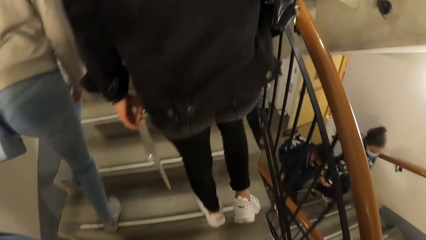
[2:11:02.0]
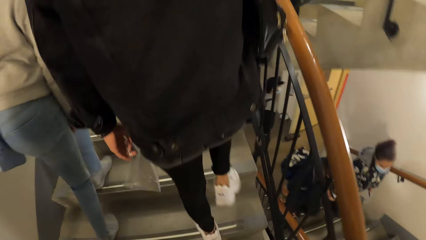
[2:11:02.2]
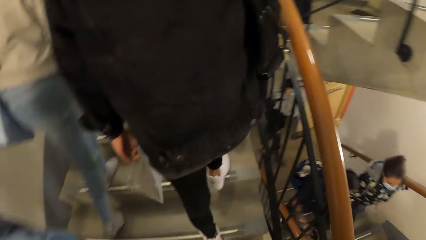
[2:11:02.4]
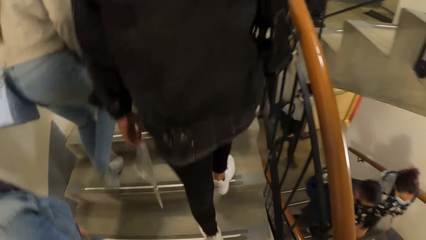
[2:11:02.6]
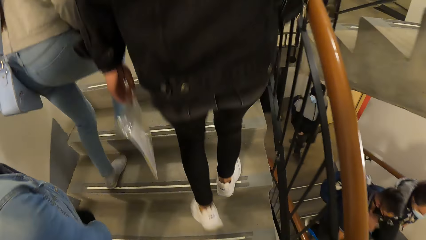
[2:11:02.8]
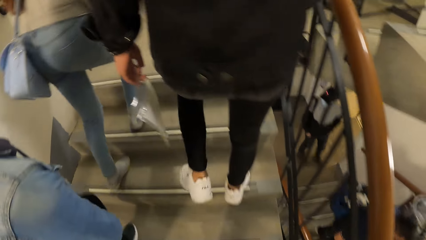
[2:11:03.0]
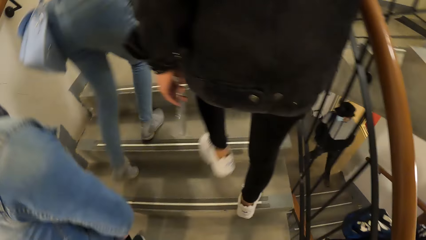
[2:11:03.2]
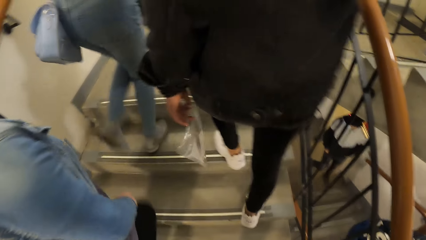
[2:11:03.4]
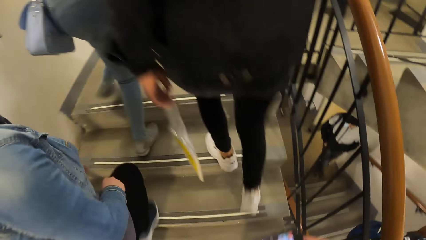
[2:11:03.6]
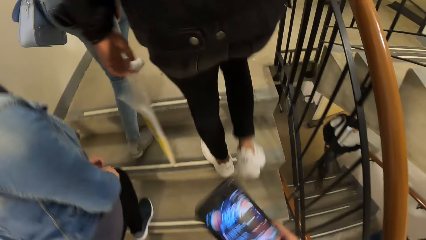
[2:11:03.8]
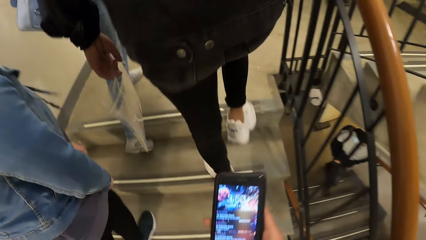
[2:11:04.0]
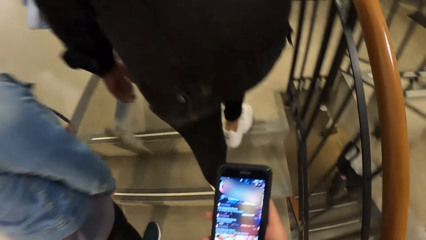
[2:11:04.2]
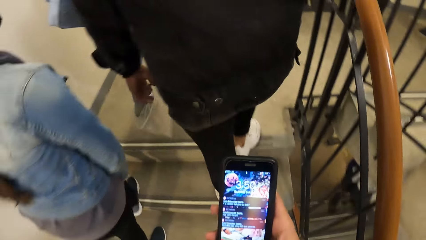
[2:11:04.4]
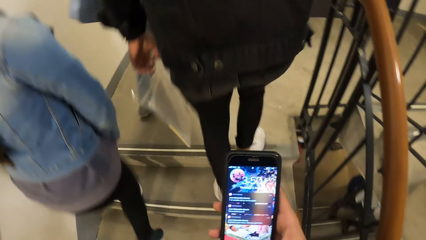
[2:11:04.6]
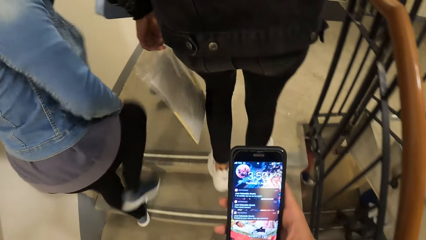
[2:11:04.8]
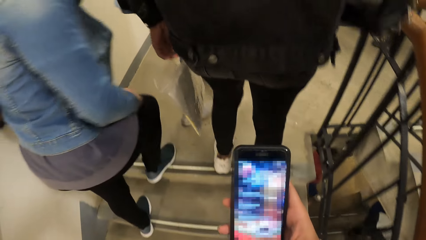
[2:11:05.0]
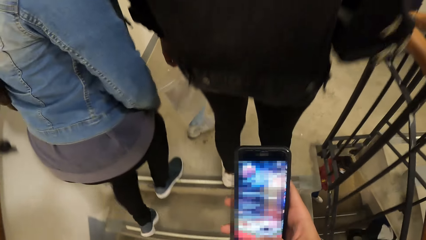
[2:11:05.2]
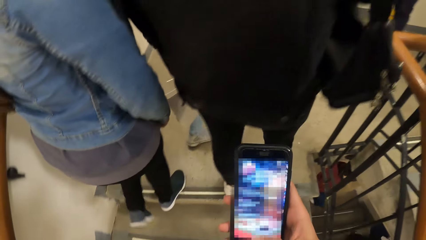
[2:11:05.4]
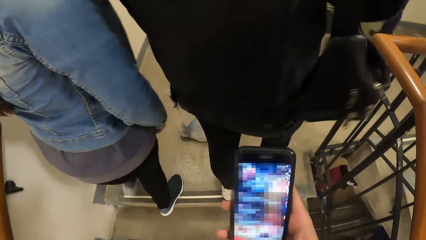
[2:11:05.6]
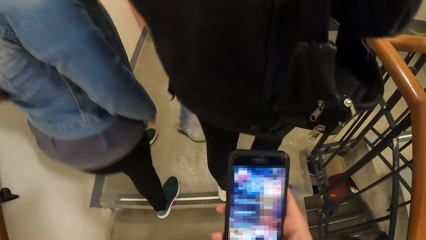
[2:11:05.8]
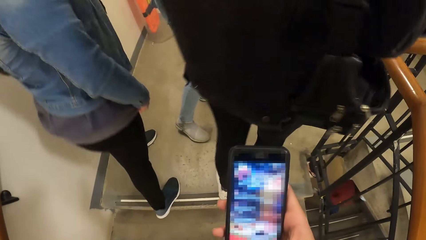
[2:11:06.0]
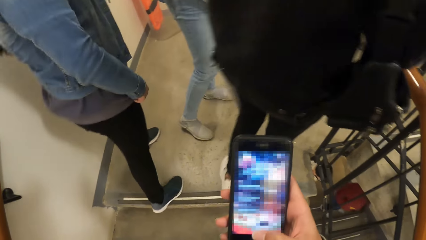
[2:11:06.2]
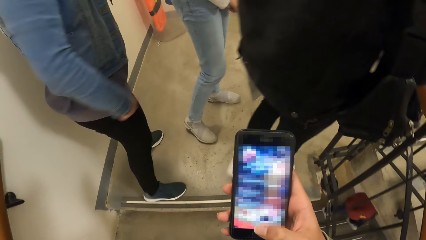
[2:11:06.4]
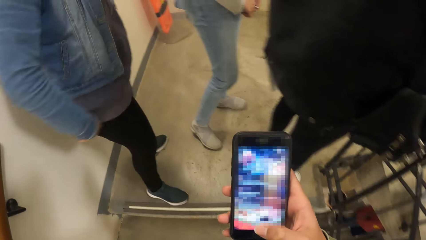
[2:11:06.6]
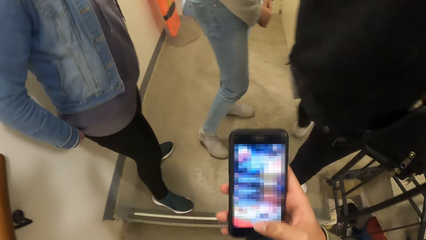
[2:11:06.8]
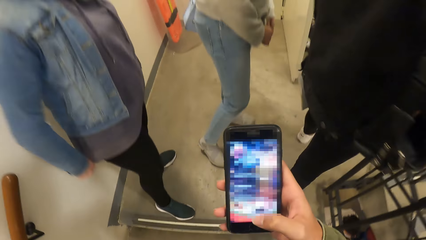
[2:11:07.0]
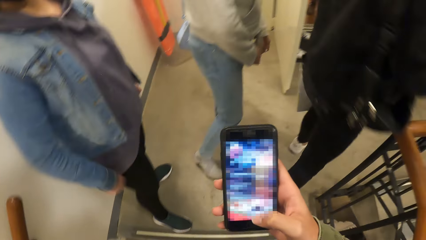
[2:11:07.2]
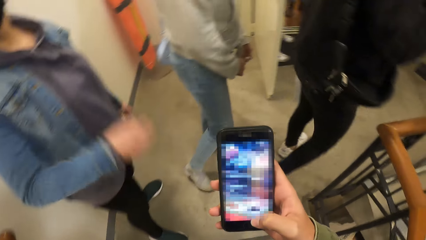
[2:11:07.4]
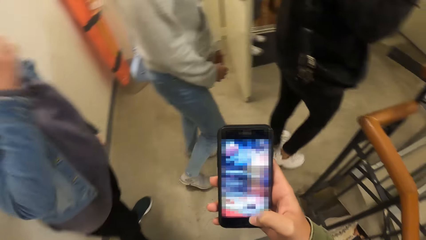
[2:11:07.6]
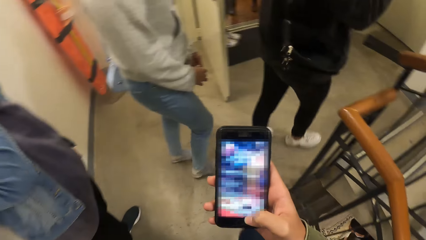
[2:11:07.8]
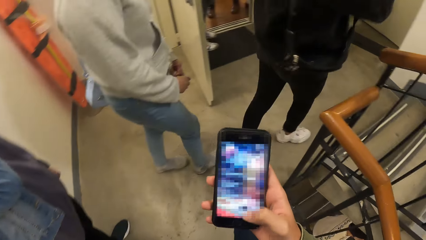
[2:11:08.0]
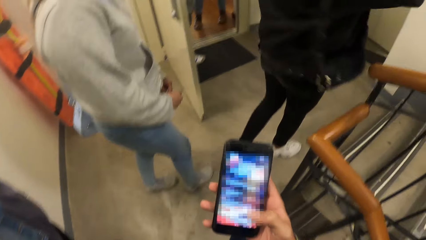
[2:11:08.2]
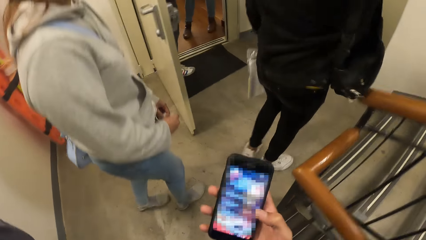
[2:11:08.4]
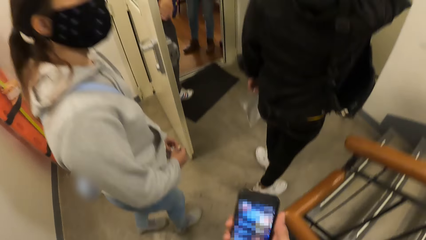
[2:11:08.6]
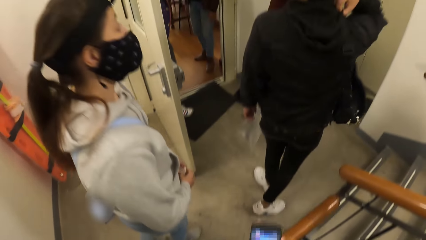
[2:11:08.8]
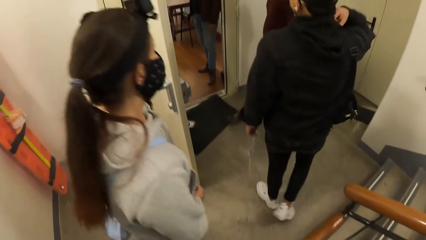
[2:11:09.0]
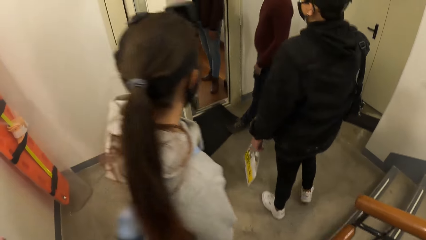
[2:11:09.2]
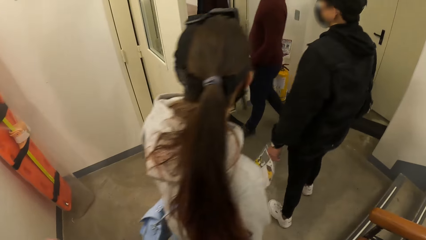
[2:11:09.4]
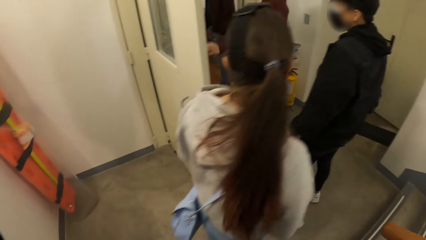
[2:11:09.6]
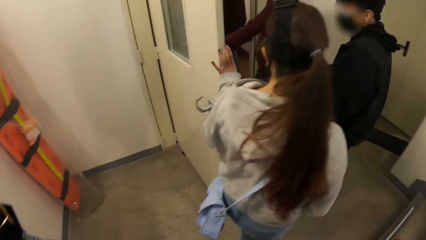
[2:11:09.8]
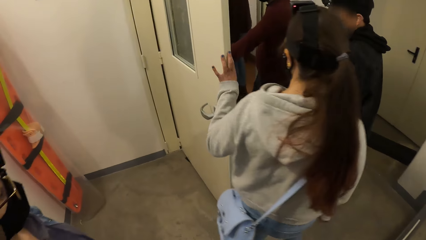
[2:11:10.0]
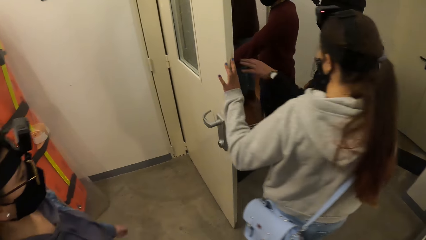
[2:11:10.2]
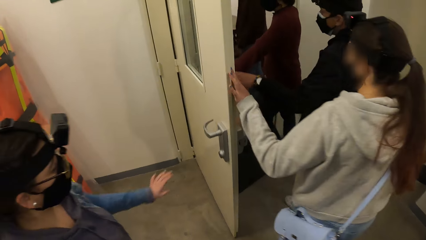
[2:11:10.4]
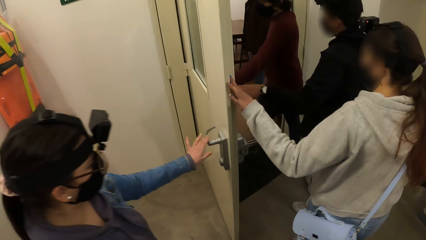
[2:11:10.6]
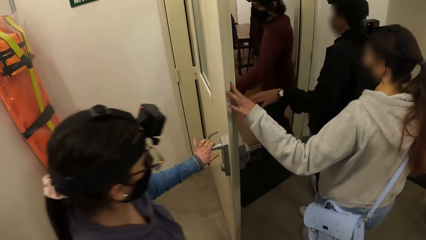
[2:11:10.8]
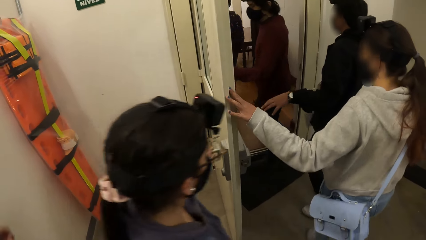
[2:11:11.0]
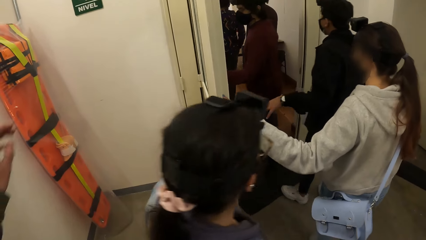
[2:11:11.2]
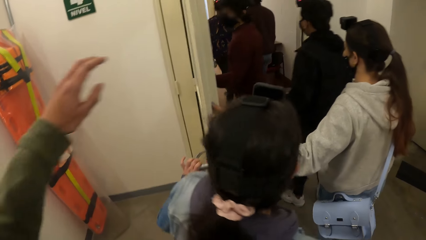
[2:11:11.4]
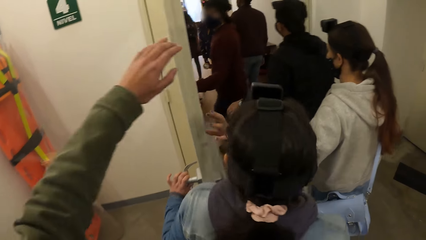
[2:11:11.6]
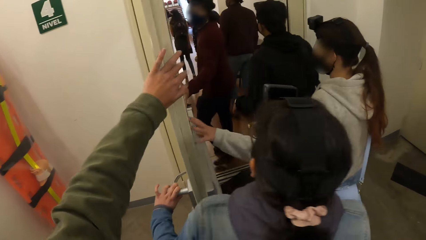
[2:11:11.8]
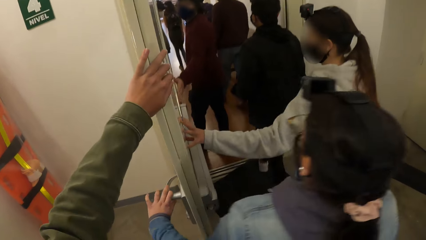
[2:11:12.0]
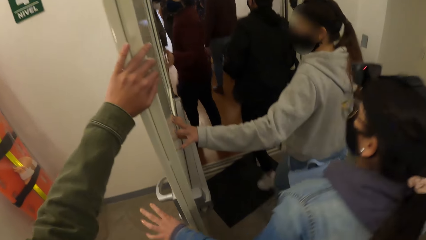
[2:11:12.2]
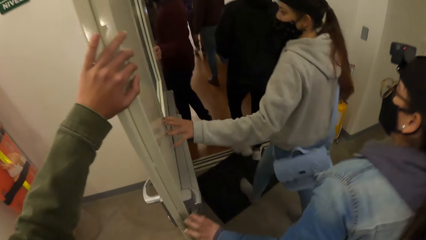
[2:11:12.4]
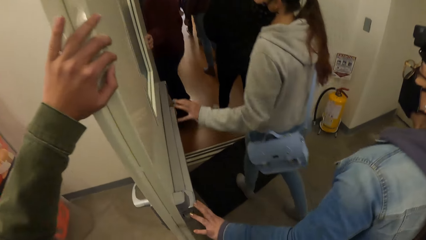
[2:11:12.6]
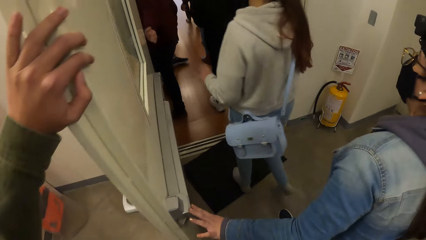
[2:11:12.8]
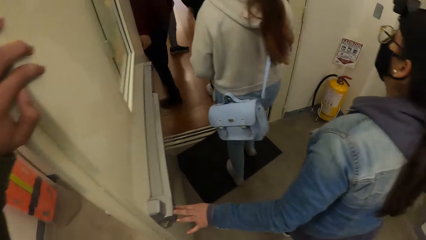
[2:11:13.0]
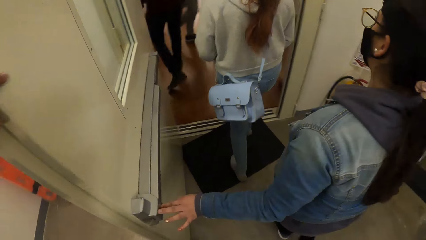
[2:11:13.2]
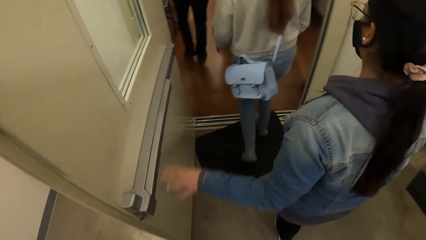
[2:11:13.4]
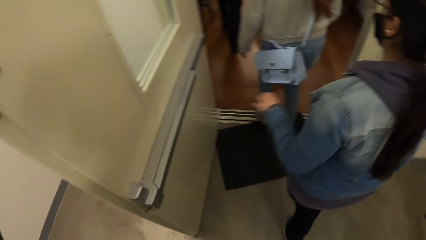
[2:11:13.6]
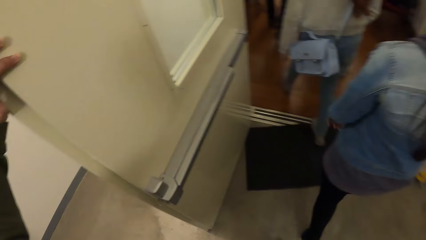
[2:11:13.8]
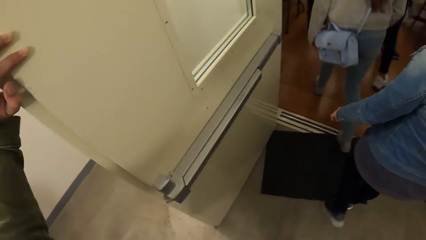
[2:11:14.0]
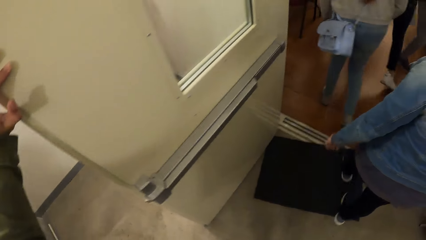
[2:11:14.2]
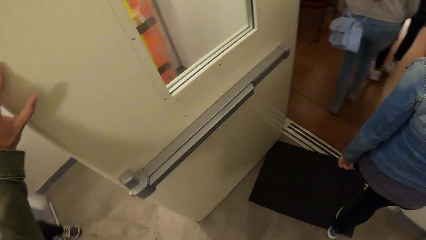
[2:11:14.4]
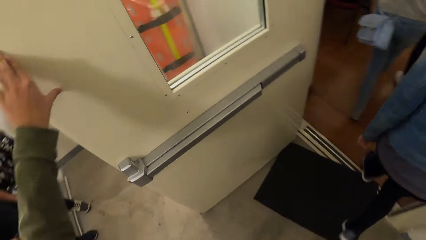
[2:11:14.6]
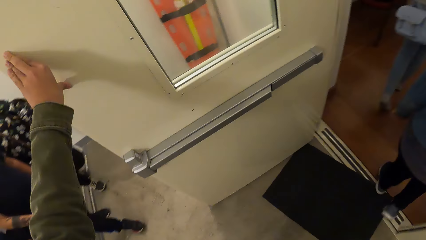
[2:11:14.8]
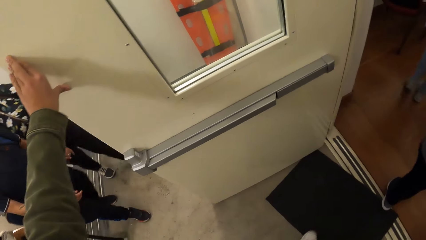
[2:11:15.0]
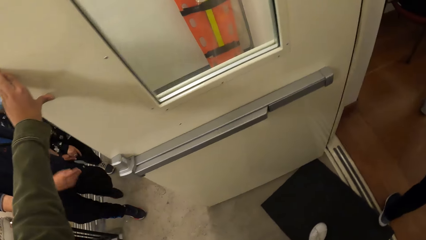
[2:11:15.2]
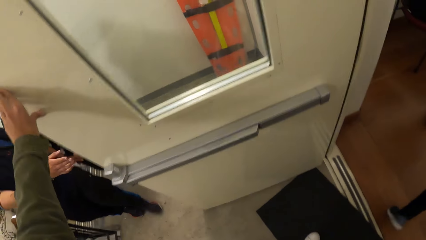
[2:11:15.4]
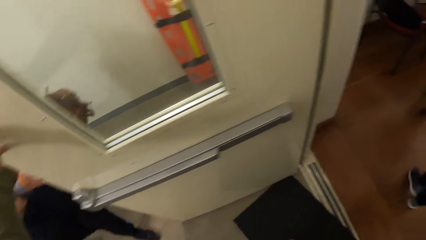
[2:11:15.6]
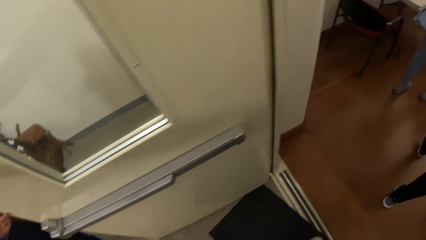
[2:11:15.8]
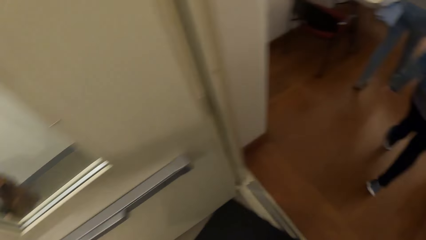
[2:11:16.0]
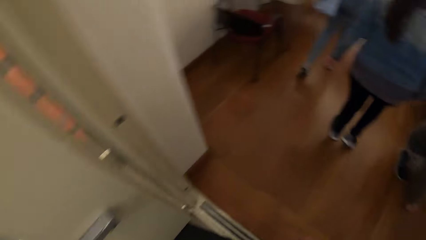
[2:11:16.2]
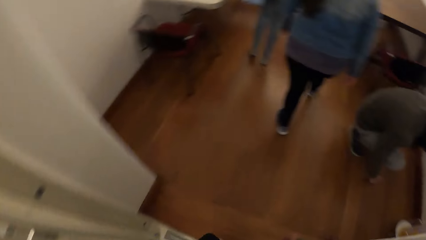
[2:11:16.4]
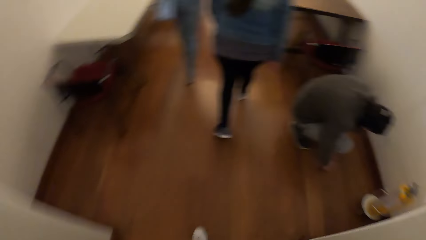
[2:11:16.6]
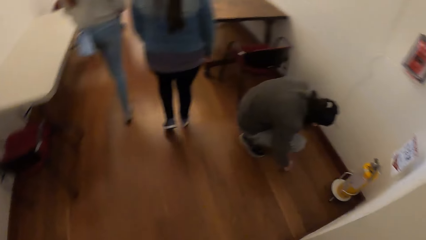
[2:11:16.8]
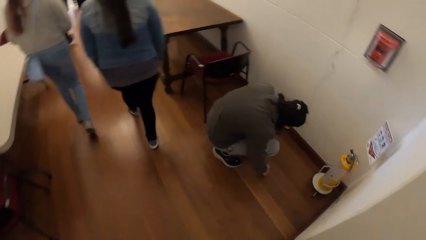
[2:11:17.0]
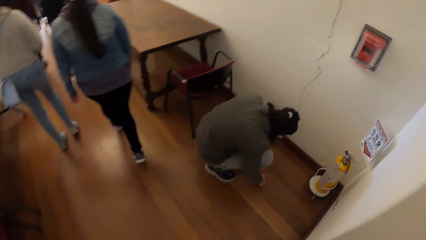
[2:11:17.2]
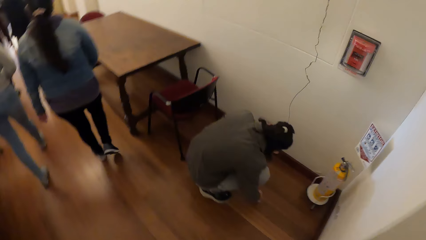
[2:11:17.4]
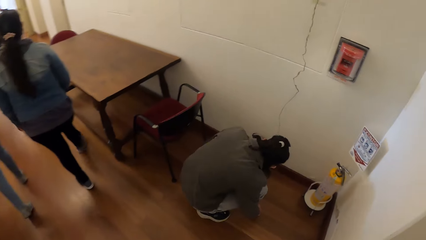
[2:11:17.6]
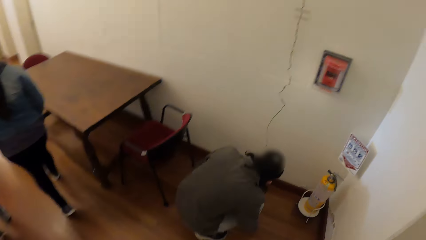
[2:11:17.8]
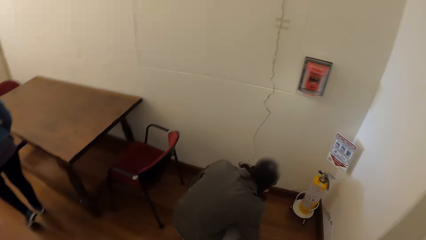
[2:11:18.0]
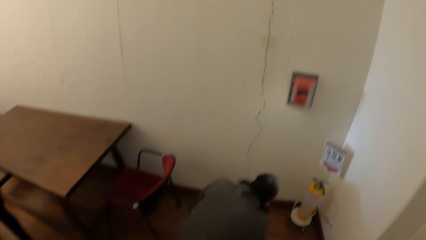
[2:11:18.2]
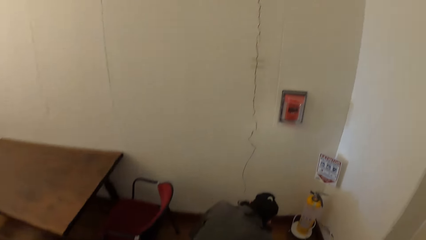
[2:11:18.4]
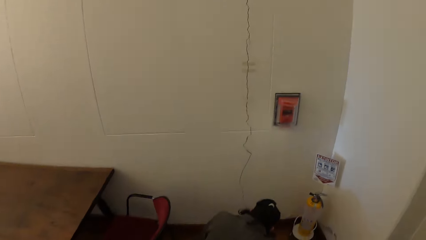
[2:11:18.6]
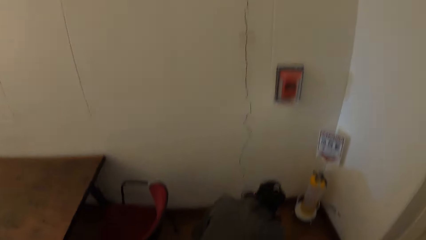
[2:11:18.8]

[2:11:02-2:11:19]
The camera wearer presses his phone with his right hand. A woman holds a door with her left hand. A man touches the door with his left hand. Another woman holds the door handle with her left hand. The camera wearer holds the door with his left hand. The second woman touches the door with her left hand. Another man holds the door with his right hand.
